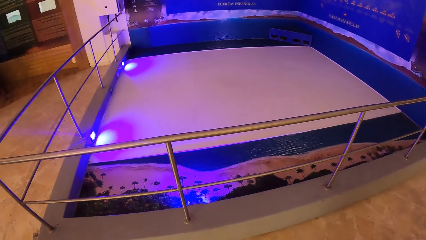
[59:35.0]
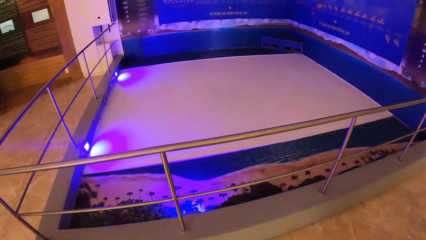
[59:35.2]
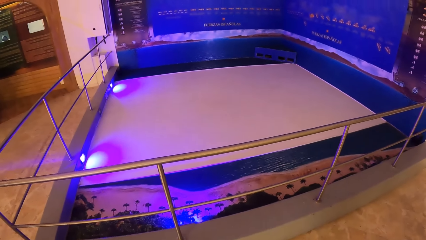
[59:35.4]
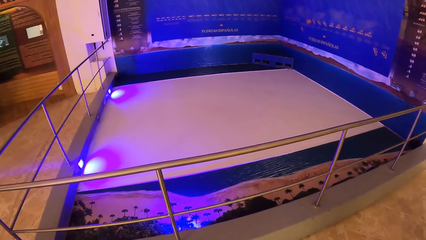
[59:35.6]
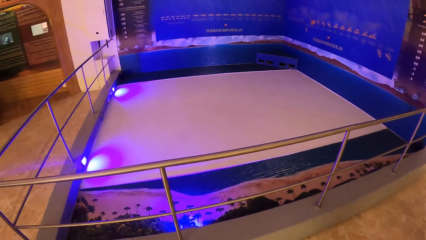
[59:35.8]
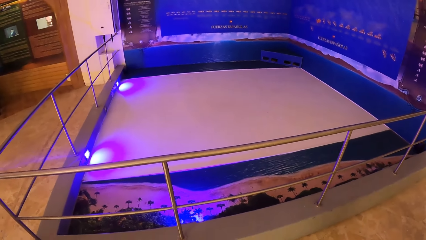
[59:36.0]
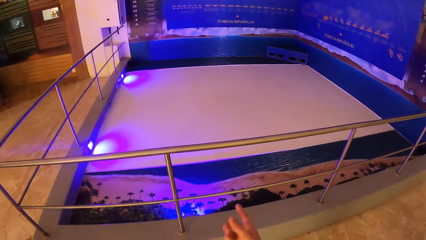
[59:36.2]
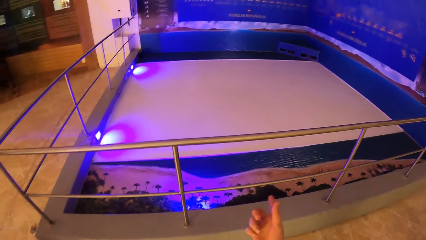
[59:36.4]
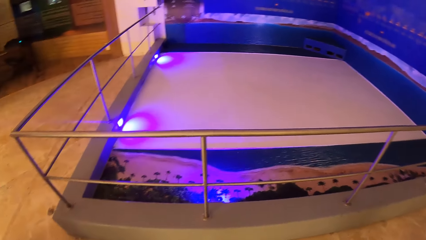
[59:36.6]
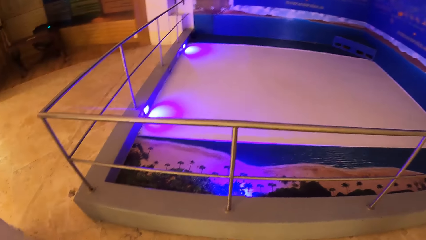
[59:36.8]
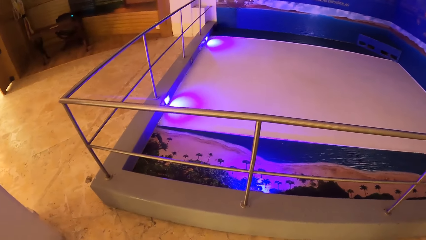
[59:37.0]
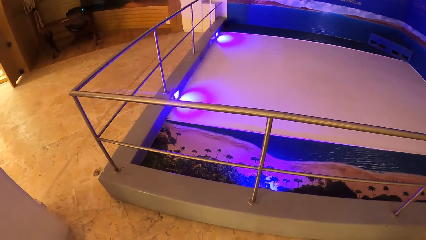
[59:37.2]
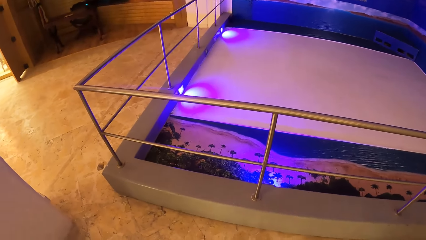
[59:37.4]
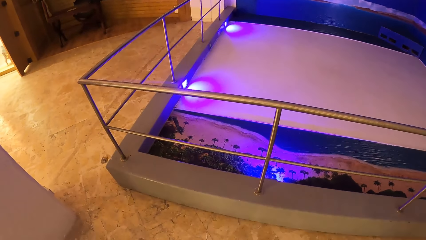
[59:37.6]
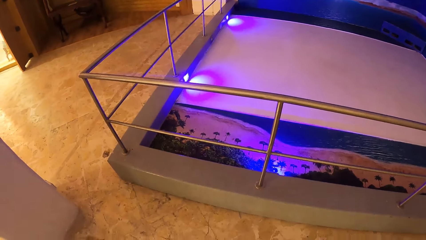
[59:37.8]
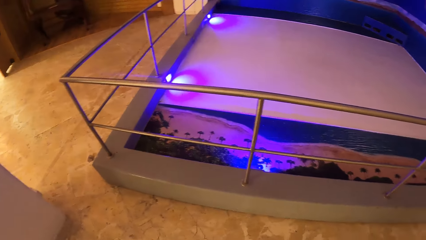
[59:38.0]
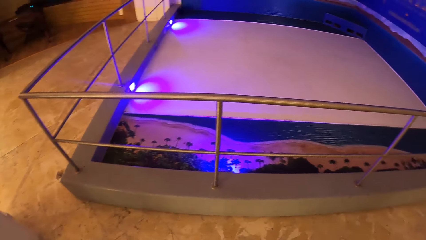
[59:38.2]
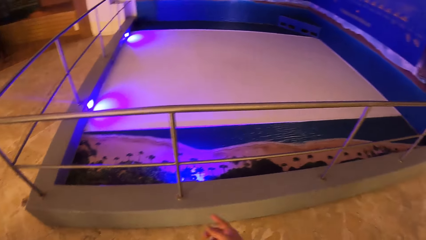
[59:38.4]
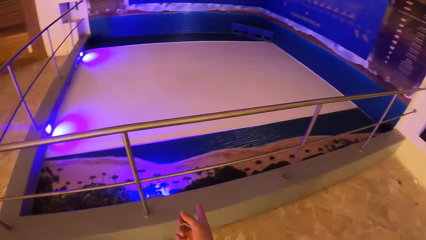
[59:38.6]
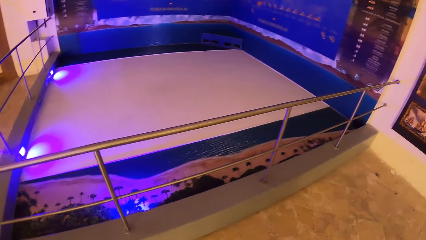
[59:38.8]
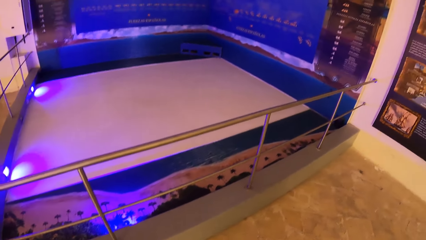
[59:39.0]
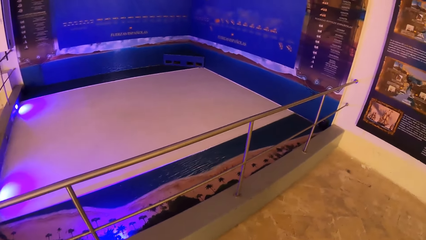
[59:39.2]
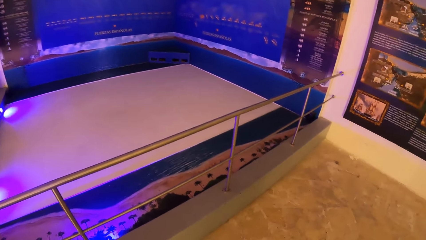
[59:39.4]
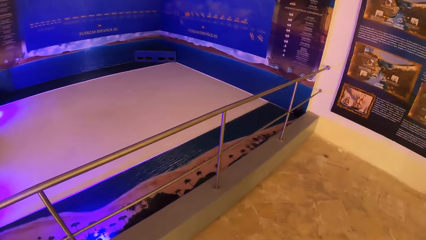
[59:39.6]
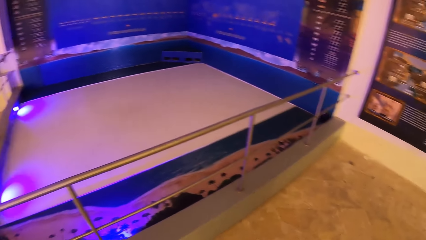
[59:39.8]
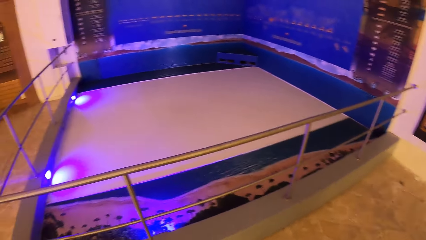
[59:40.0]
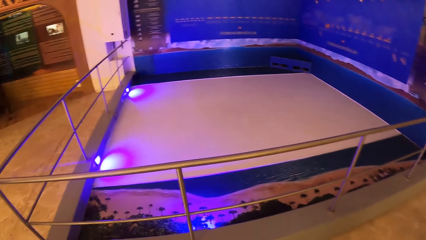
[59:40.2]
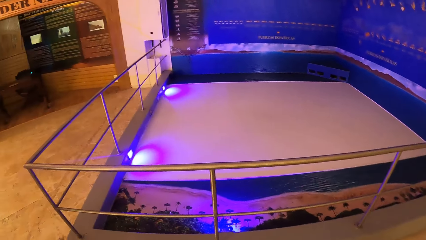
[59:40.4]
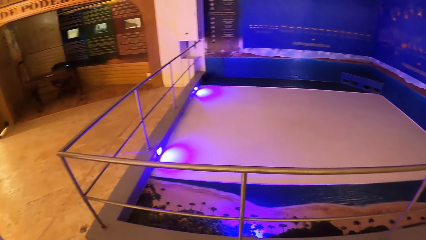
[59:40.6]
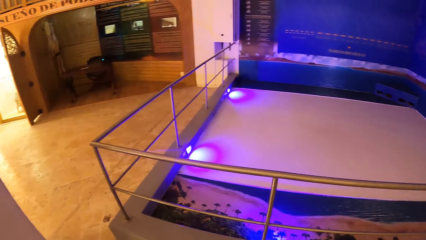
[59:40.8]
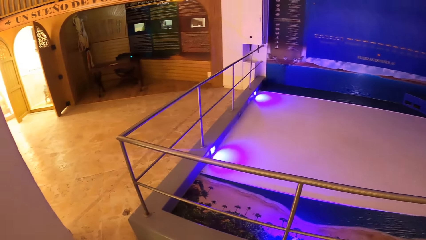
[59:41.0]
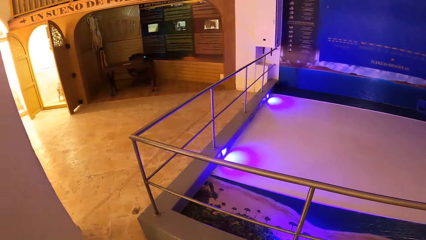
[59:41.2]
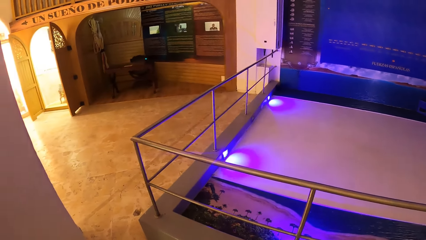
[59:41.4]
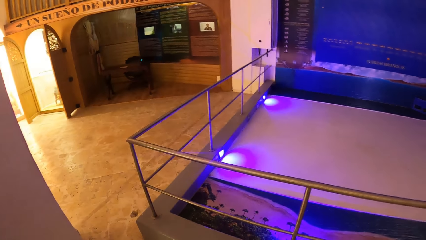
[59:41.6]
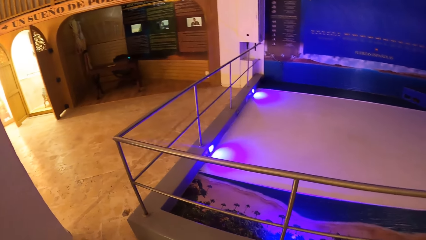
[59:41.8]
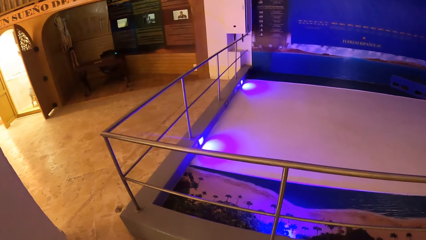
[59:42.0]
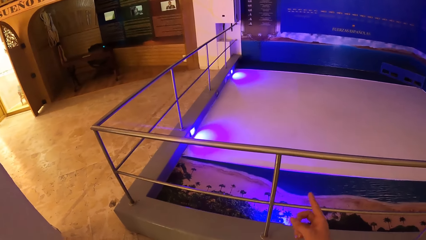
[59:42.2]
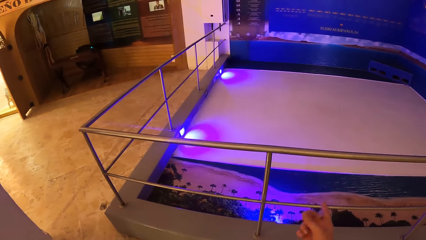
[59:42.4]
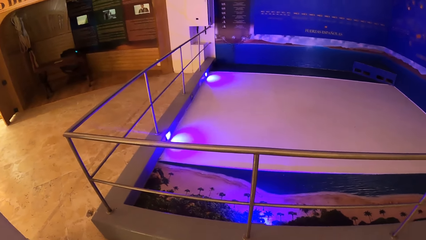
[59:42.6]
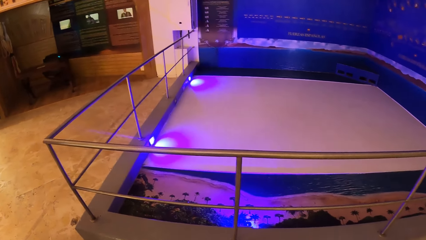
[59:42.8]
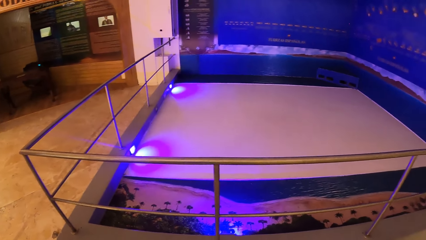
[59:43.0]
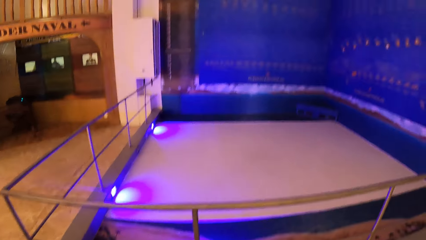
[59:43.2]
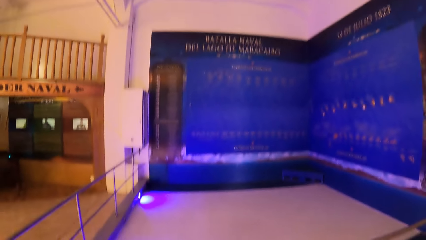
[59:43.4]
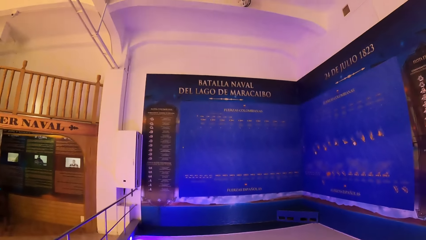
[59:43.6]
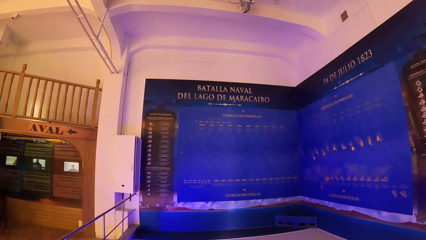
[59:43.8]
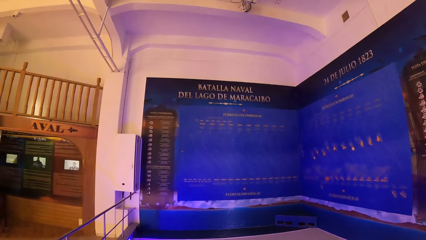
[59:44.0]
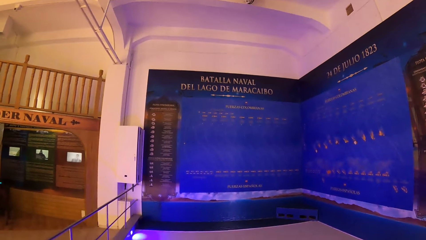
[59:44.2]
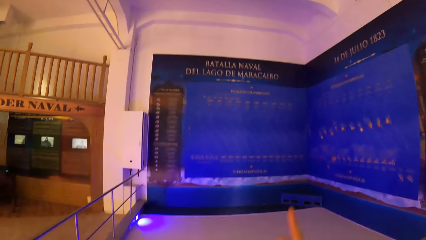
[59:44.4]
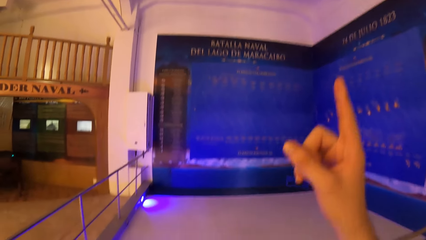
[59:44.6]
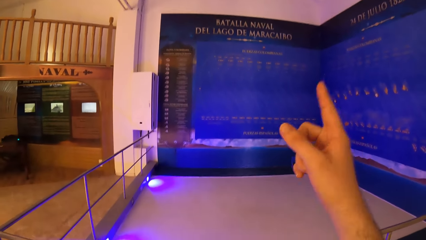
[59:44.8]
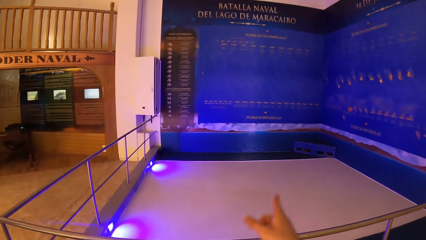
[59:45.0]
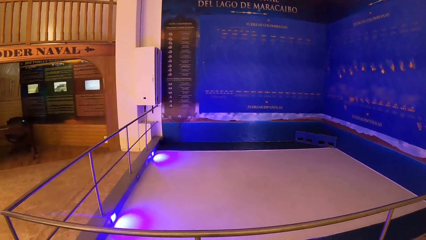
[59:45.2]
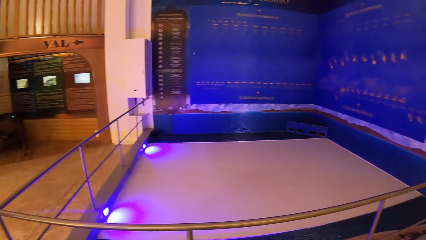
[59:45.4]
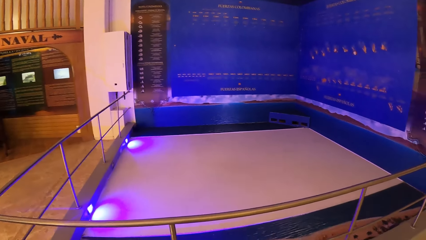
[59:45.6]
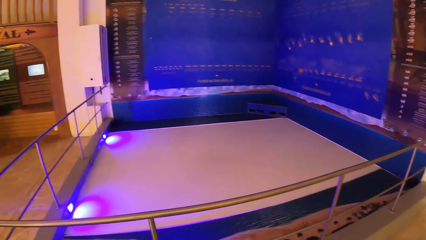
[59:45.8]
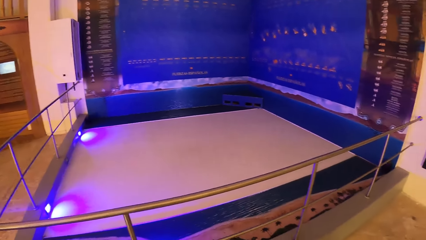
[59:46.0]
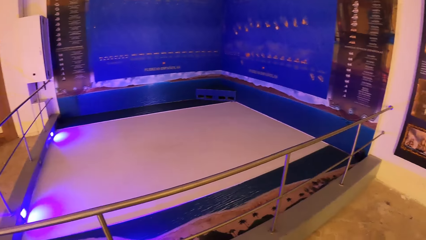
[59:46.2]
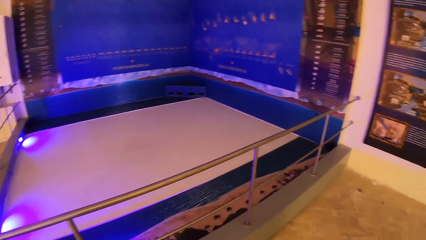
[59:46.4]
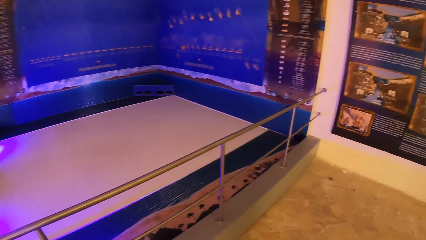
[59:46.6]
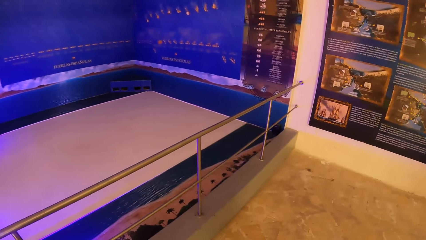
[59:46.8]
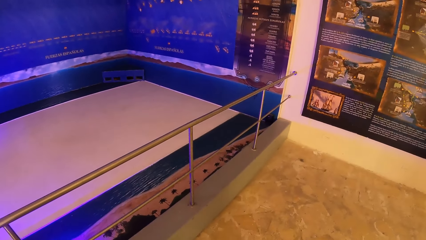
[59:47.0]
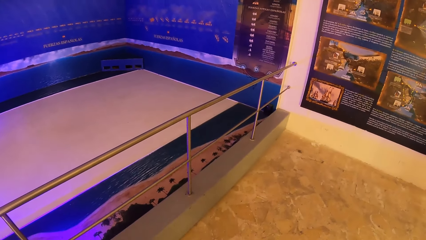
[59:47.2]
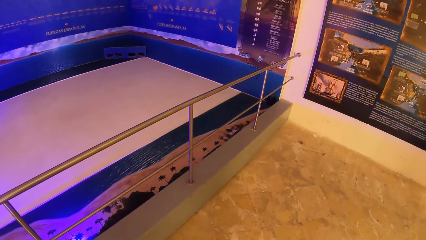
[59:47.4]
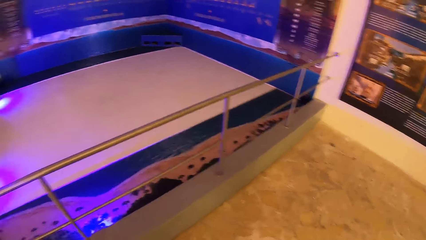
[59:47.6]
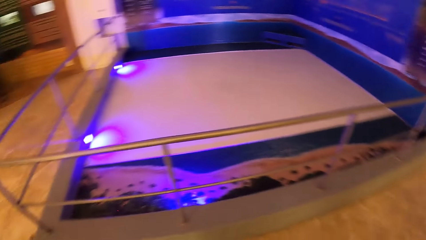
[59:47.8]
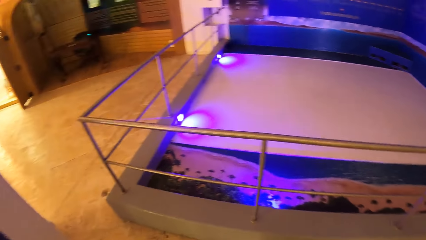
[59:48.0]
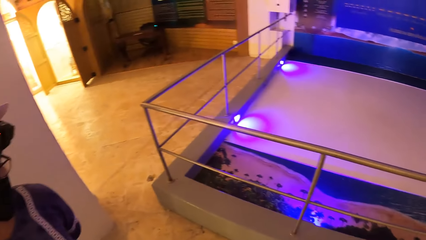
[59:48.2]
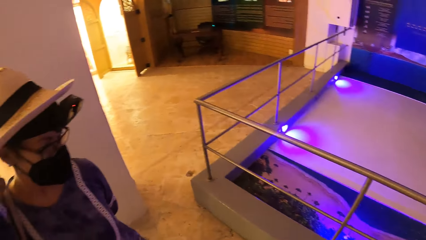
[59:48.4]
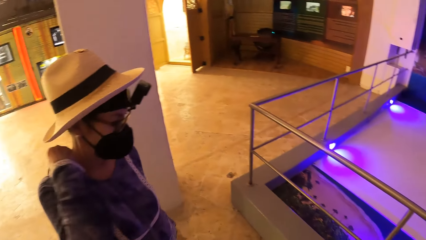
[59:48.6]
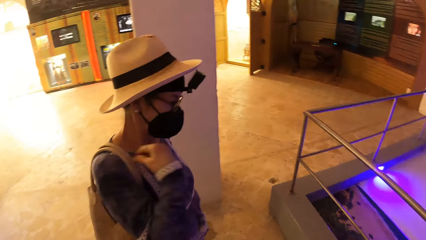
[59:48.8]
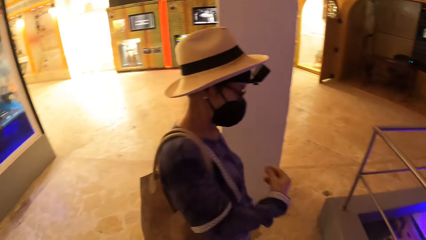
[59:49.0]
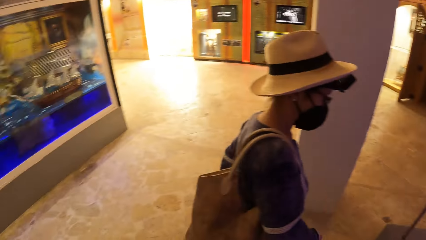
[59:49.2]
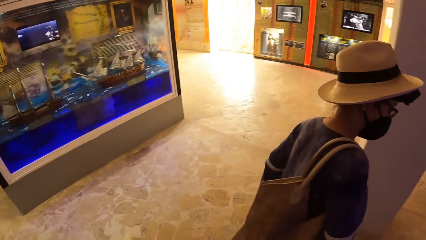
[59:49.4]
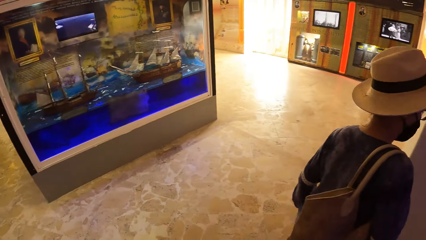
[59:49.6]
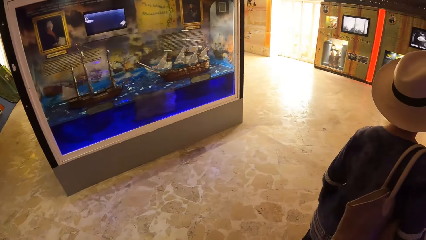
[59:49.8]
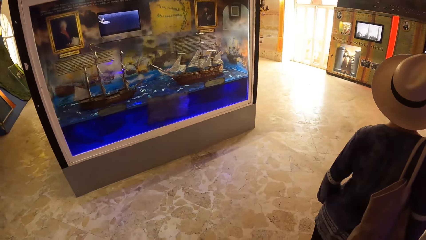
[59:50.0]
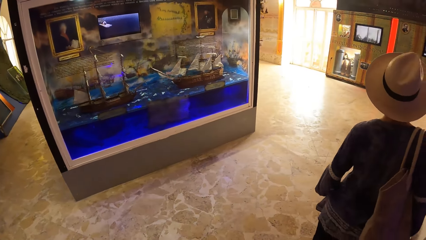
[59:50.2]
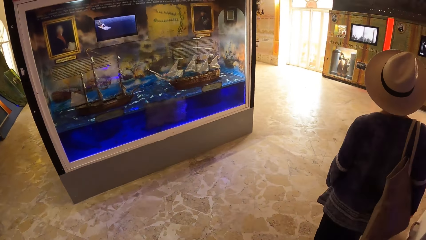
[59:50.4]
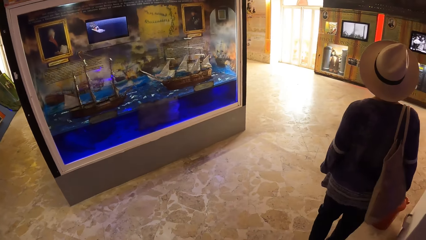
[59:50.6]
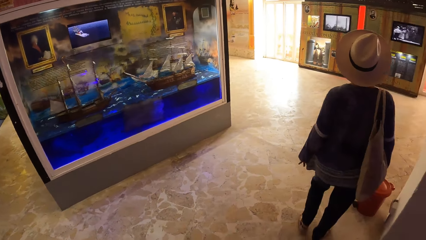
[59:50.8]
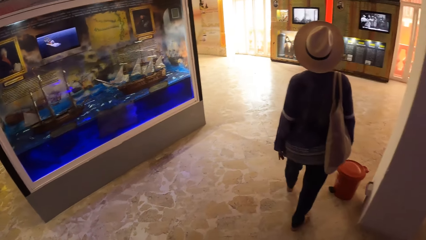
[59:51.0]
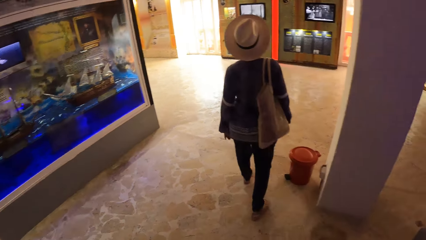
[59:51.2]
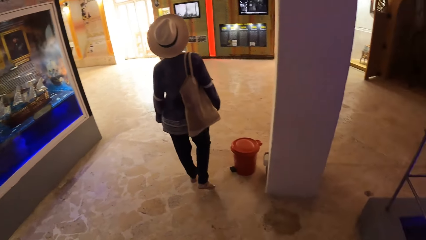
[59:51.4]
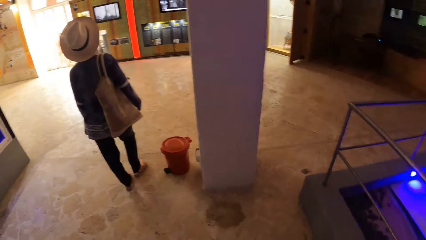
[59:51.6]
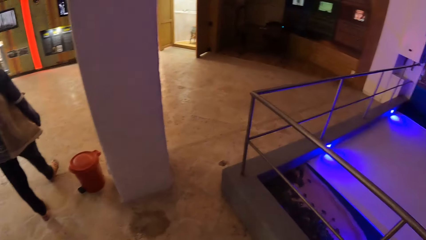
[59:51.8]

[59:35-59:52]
The camera wearer points his right finger.
